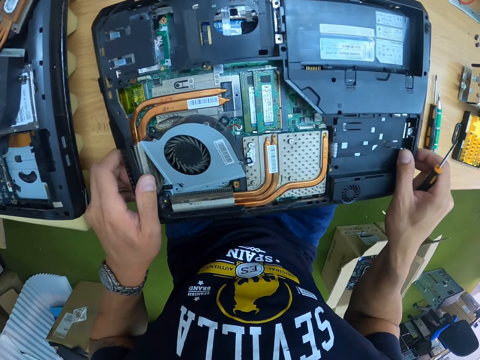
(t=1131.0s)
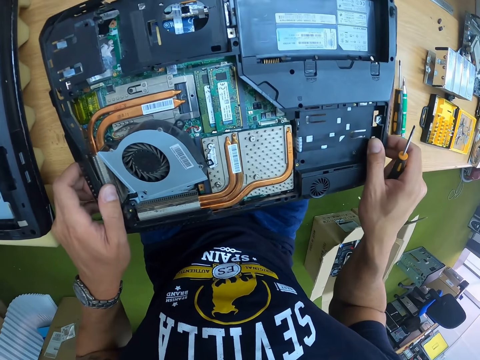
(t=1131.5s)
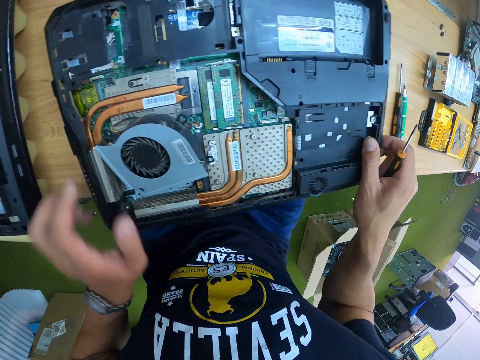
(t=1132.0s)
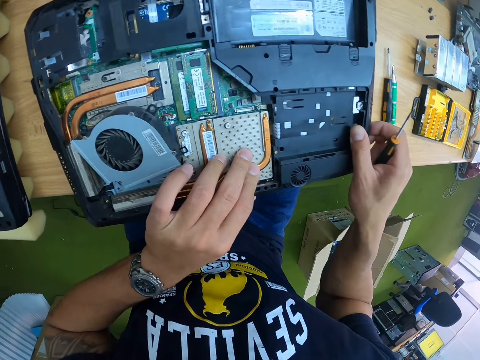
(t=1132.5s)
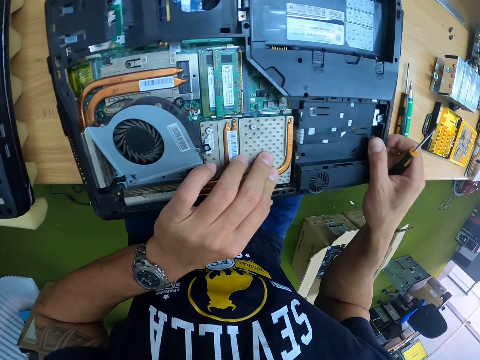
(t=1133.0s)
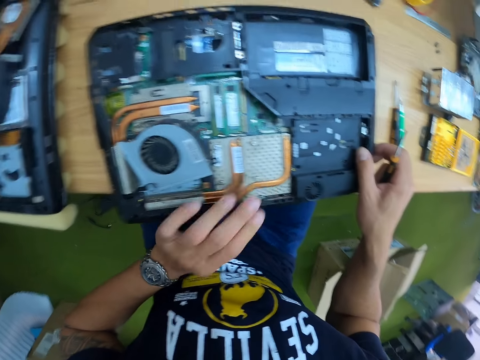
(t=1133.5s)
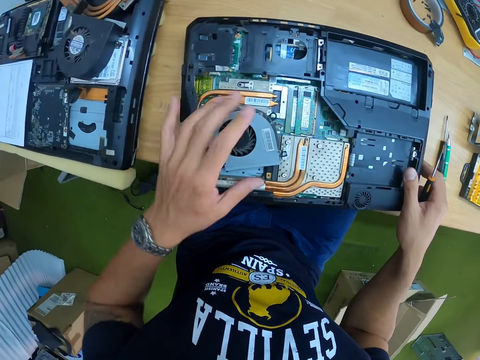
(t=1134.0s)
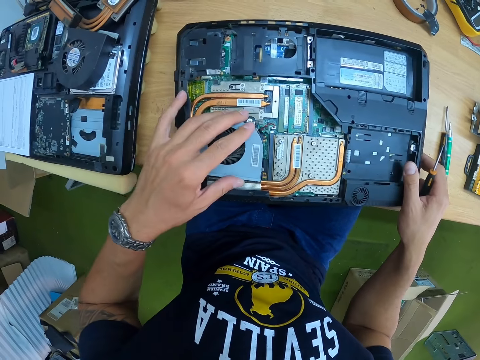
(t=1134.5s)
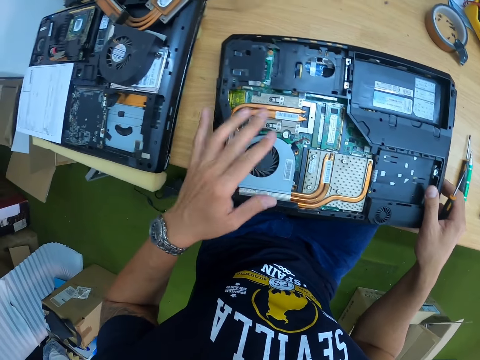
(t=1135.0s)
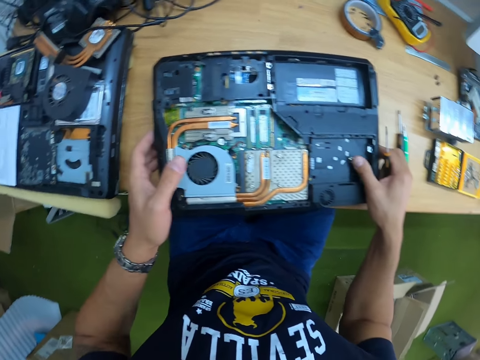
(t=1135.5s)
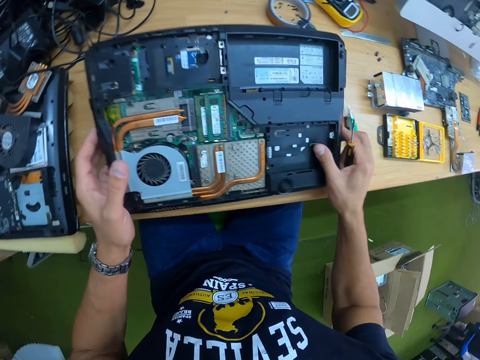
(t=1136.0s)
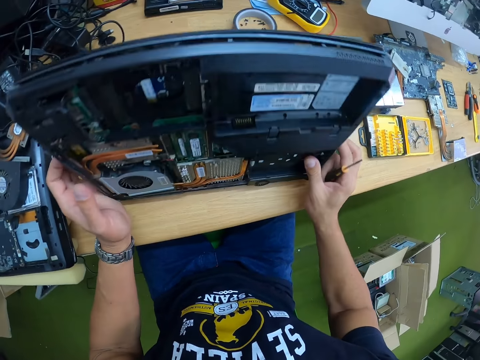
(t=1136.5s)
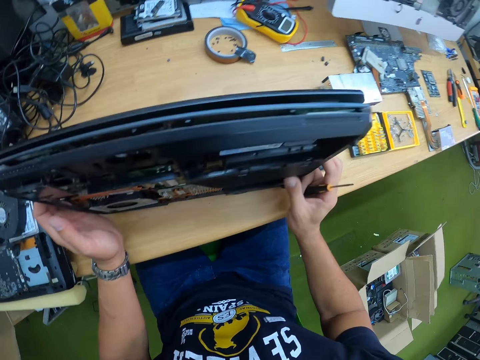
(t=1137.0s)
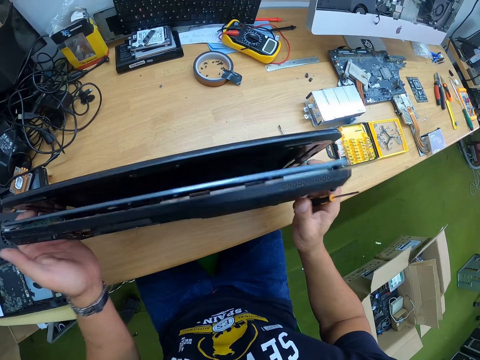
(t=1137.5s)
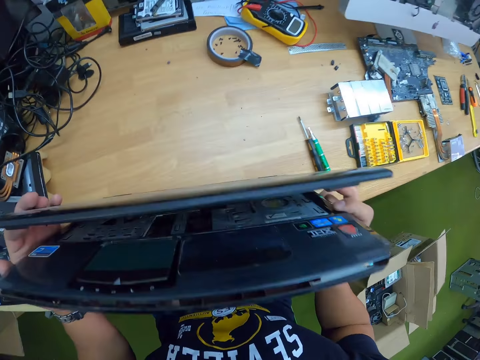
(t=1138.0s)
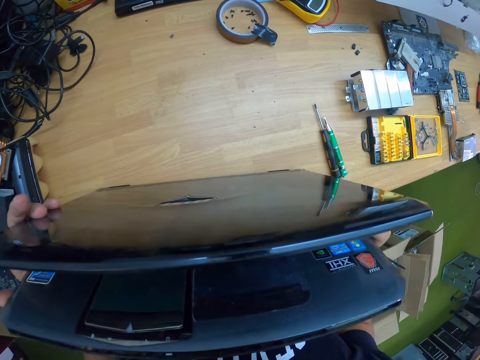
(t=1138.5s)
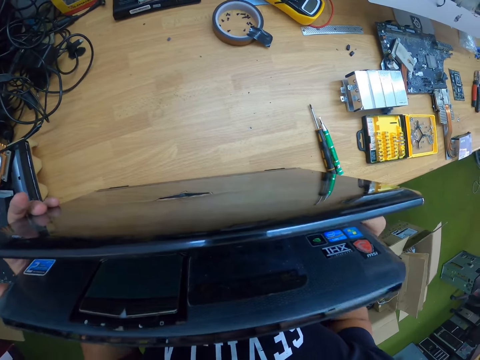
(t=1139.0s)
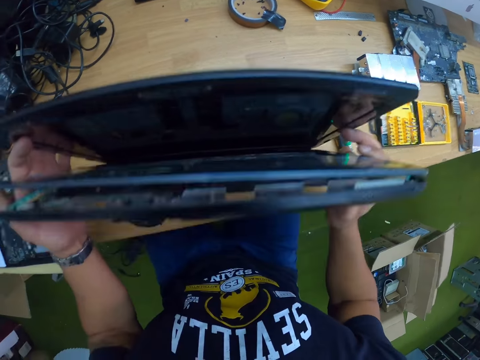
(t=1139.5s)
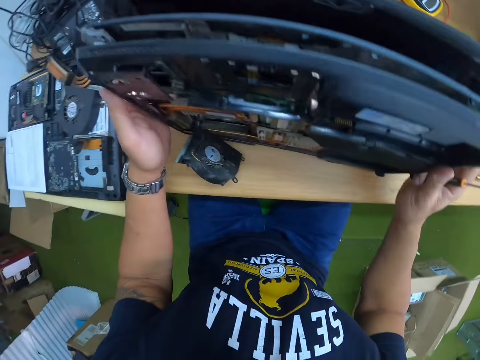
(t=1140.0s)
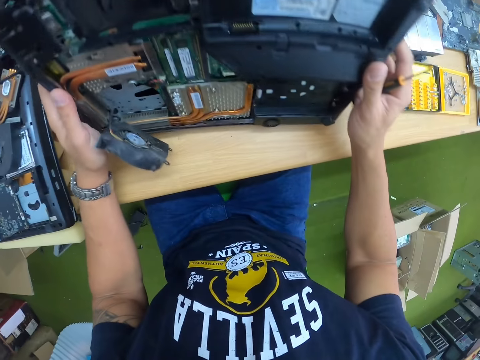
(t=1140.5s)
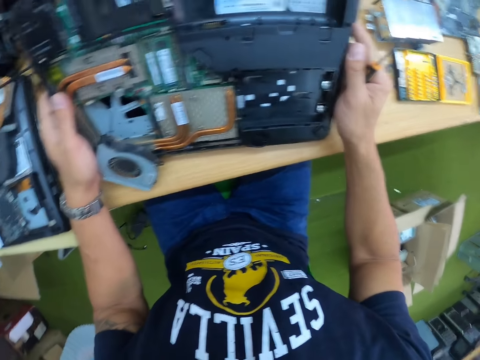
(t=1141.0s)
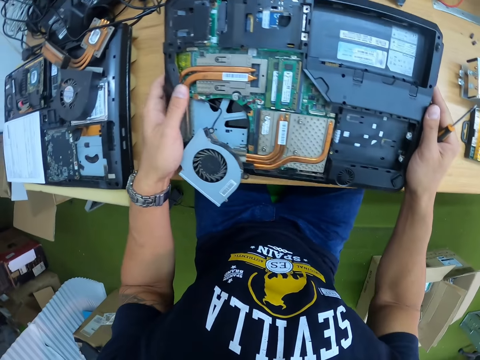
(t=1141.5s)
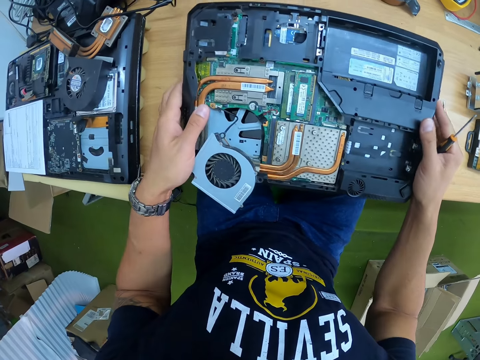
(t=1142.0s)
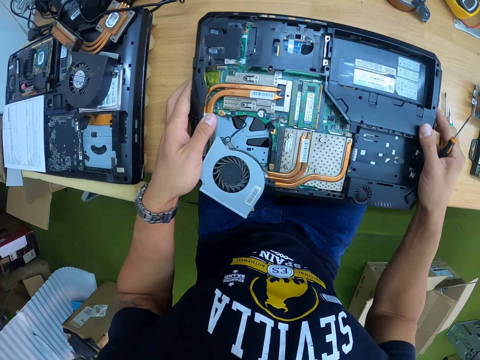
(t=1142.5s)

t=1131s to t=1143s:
The camera wearer adjusts the cooling fan in the laptop with his left hand. He turns the laptop on the table with both hands. He places the laptop flat on the table with both hands.

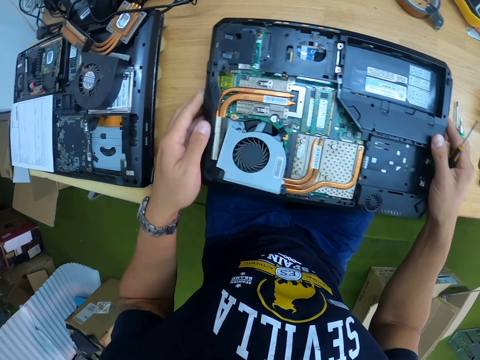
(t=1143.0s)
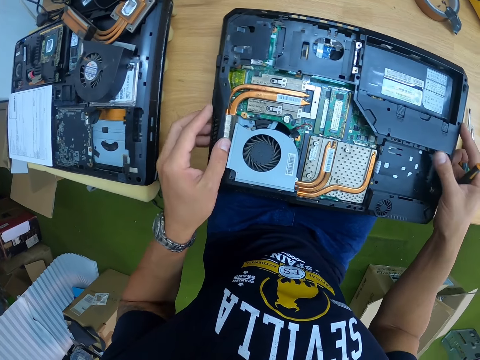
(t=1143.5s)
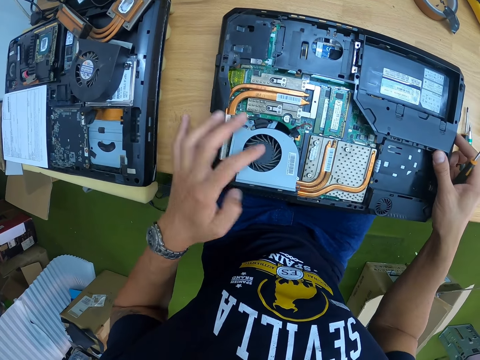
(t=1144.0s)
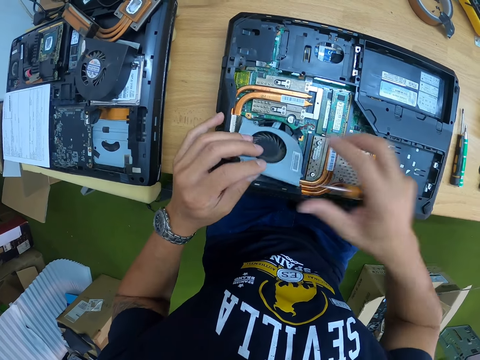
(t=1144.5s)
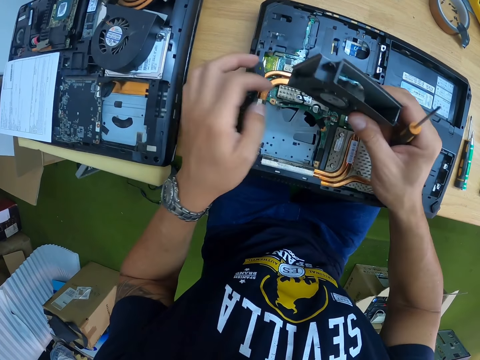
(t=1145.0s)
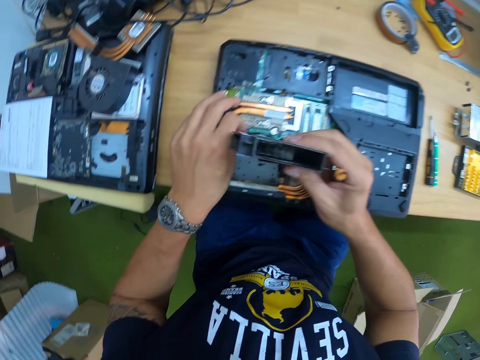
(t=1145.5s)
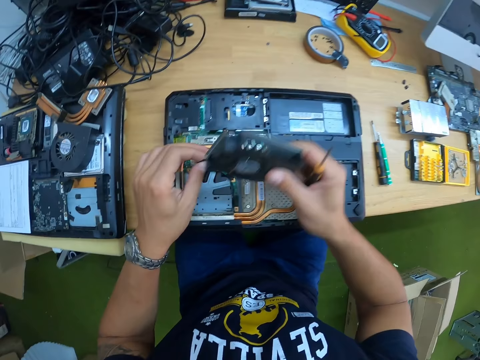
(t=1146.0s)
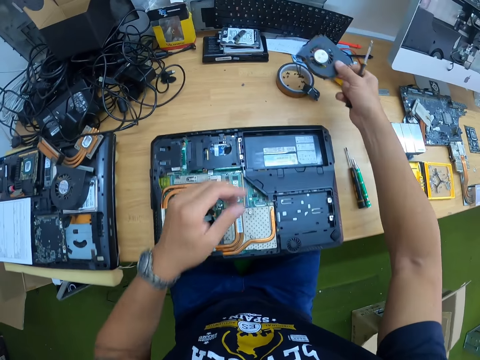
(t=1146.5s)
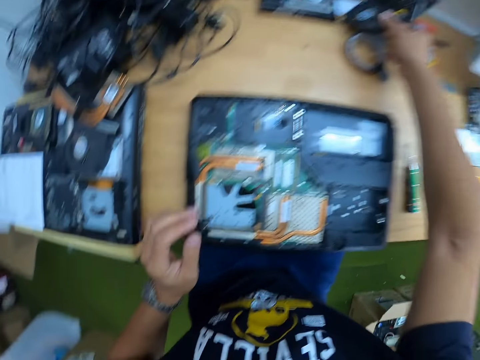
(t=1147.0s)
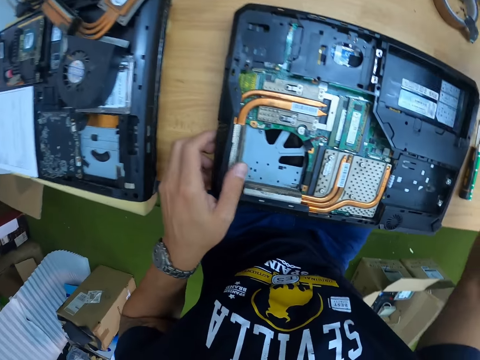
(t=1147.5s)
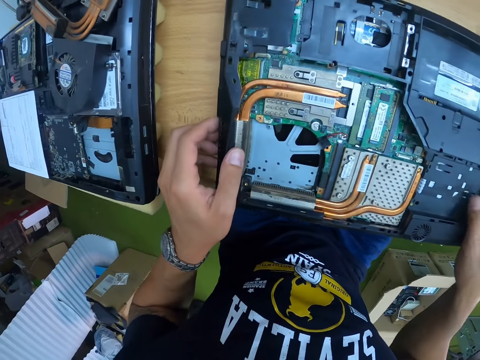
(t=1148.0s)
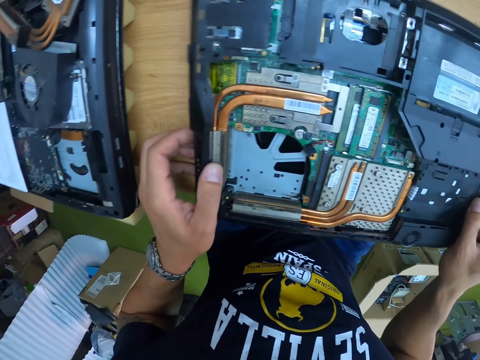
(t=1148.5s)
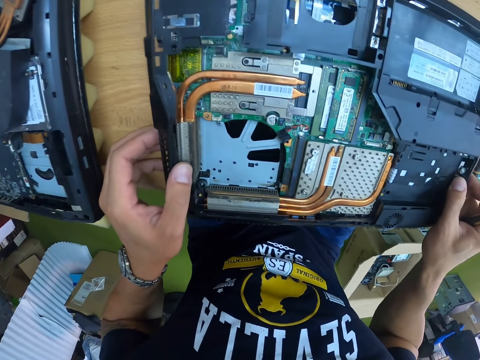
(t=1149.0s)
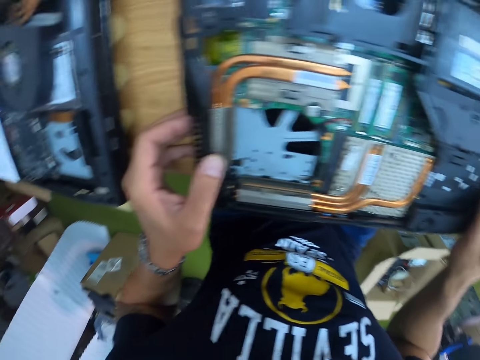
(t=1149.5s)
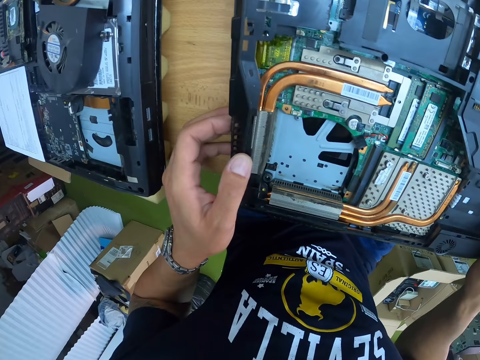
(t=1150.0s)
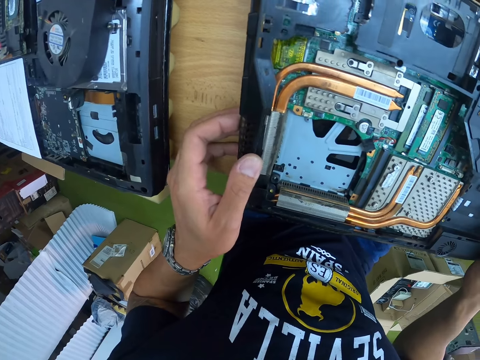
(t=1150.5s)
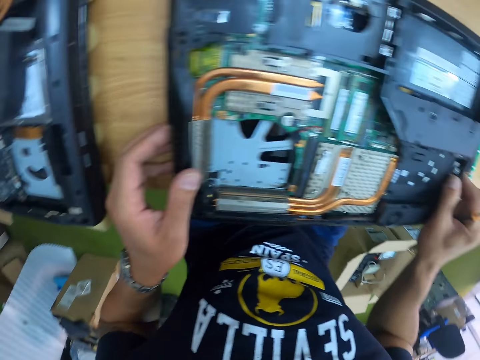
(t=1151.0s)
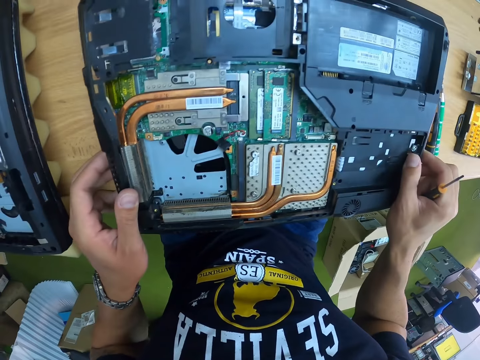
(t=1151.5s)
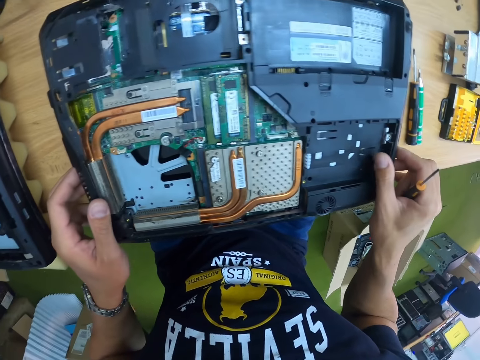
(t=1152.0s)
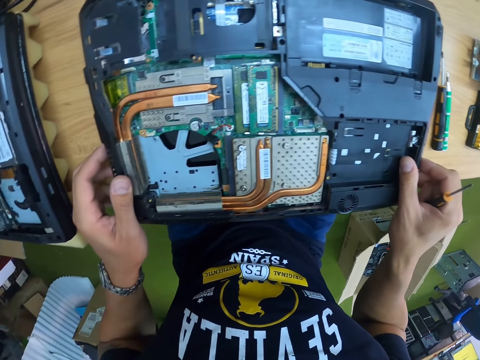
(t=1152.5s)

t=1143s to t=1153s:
The camera wearer raises the cooling fan in the laptop with his left hand. He passes the cooling fan in his left hand to his right hand. He removes a wire of the cooling fan in the laptop with his left hand. He drops the cooling fan in his right hand on the table. He fiddles with the panel of the laptop with both hands.

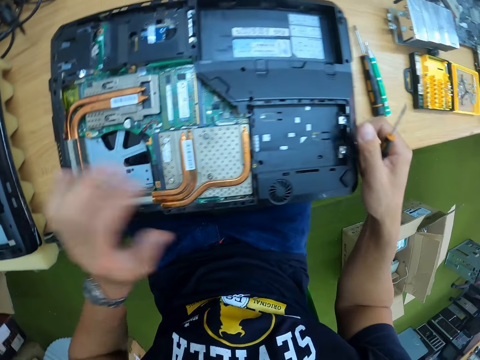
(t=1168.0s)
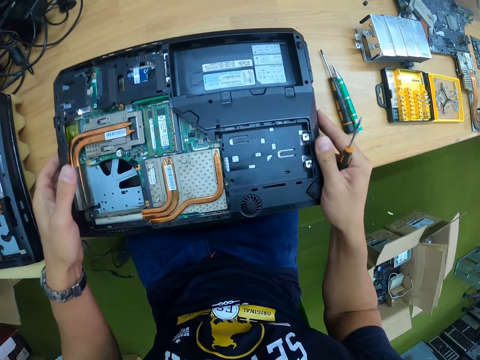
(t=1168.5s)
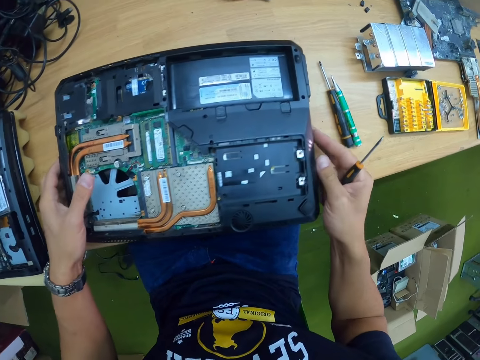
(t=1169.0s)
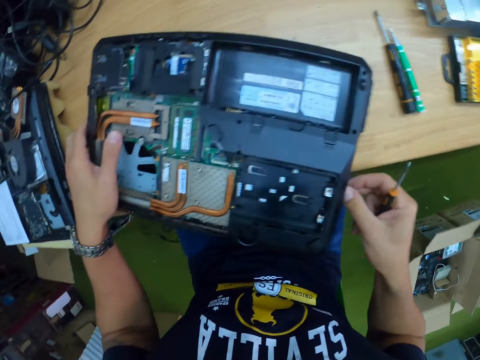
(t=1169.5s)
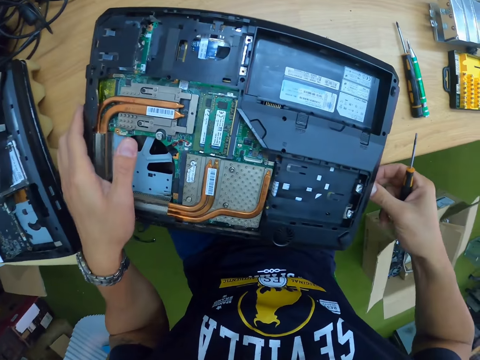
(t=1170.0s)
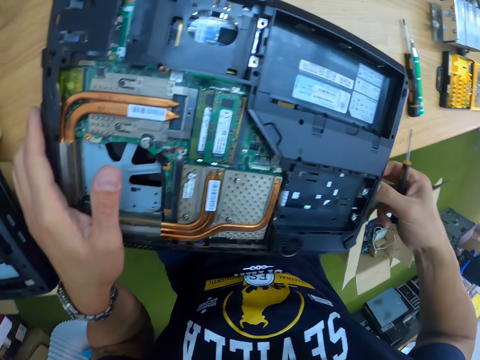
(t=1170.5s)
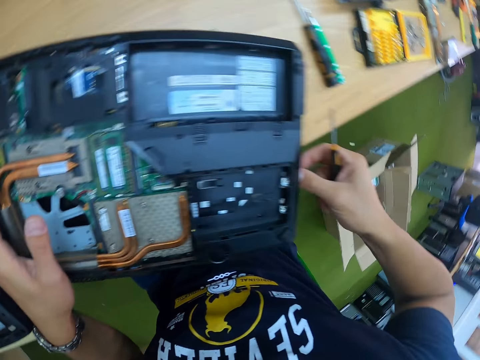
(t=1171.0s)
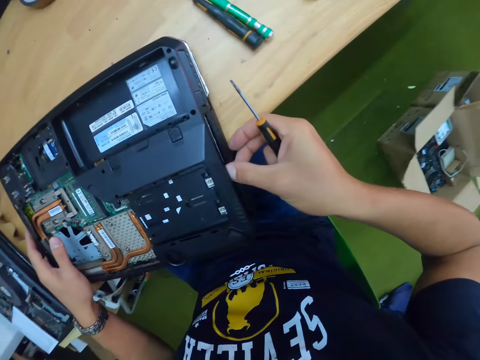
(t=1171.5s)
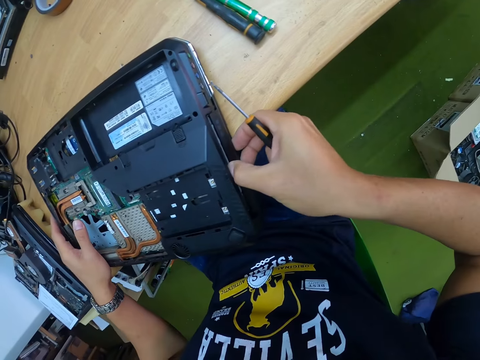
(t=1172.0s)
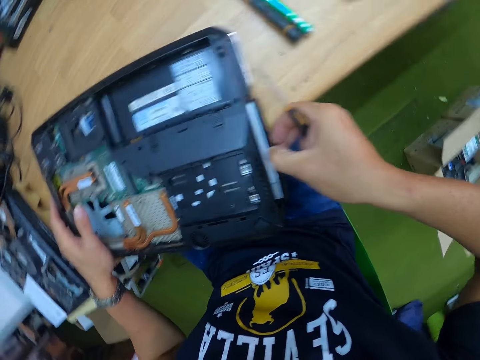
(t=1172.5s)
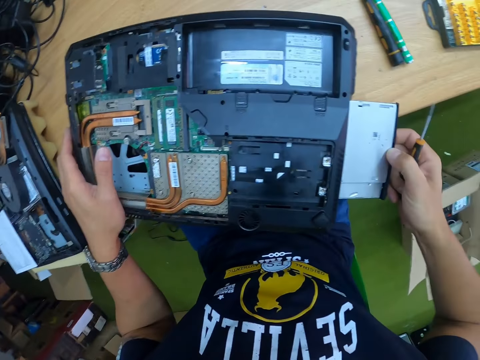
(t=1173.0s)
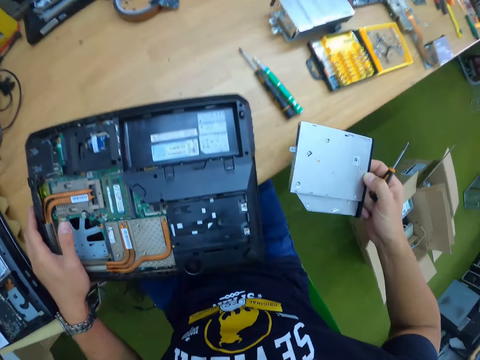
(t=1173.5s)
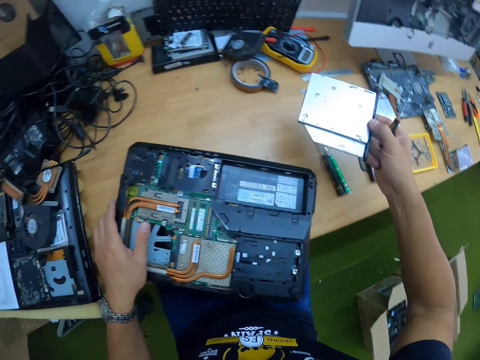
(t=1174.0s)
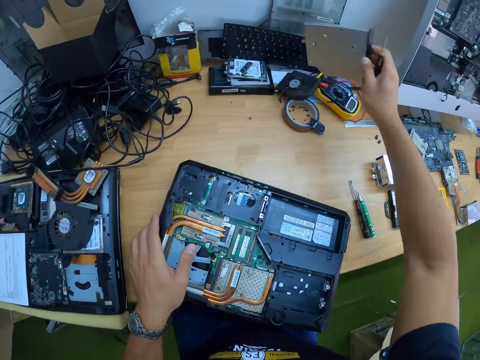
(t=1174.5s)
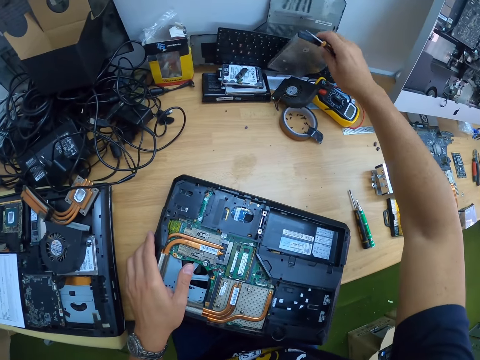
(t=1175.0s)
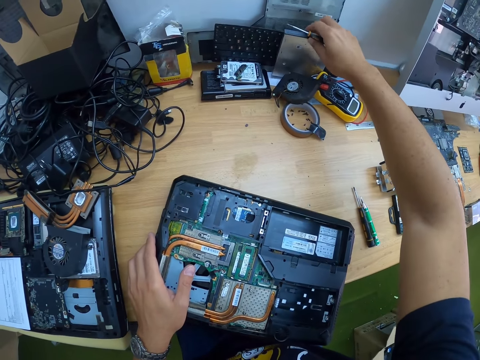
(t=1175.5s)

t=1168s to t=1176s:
The camera wearer removes an optical disk drive from the laptop with his right hand. He places the optical disk drive in his right hand on a paper on the table.
